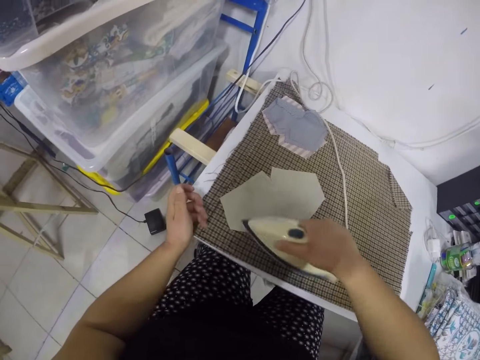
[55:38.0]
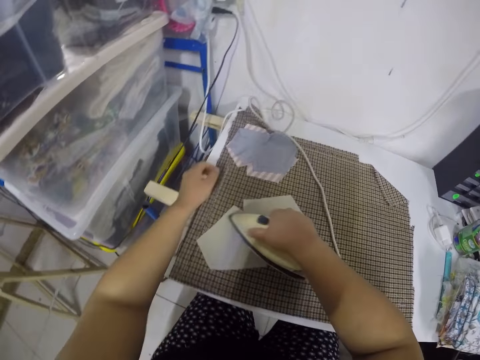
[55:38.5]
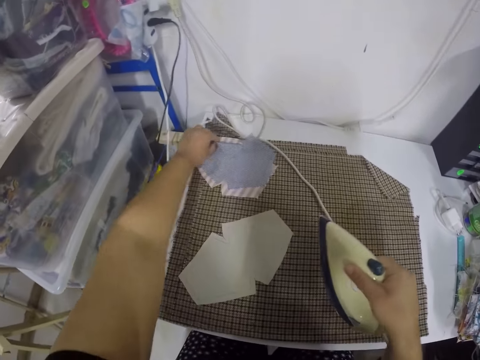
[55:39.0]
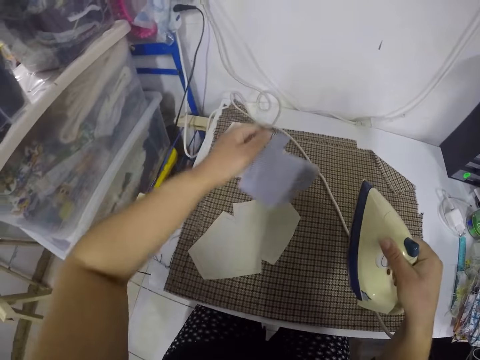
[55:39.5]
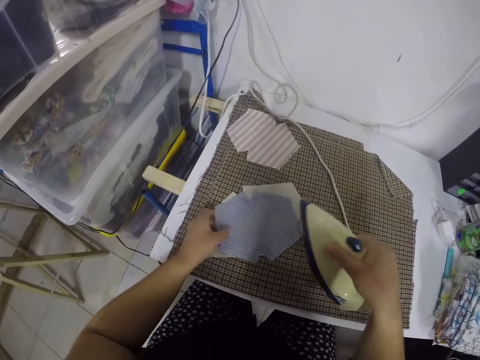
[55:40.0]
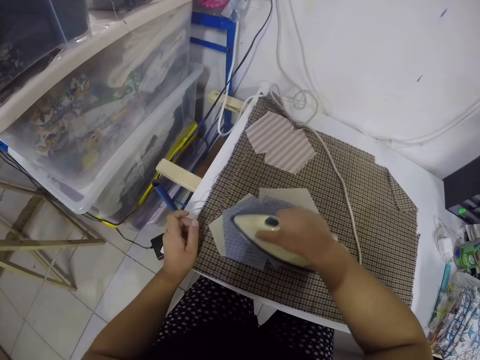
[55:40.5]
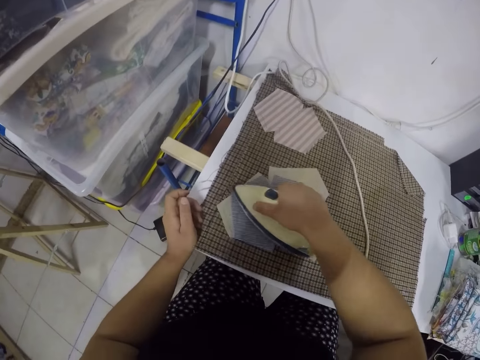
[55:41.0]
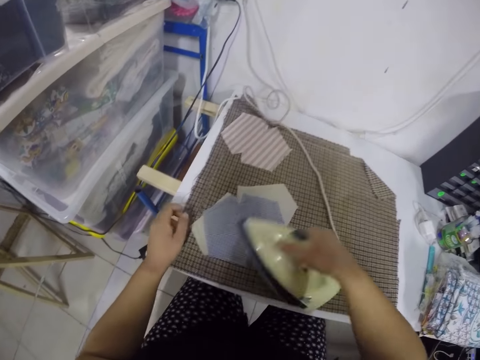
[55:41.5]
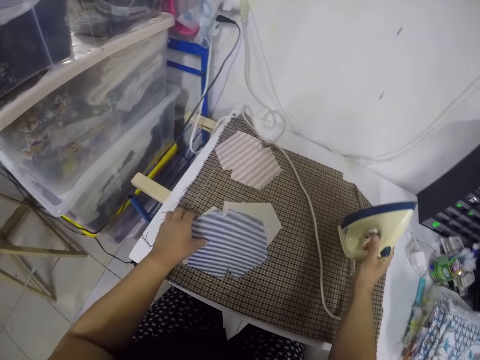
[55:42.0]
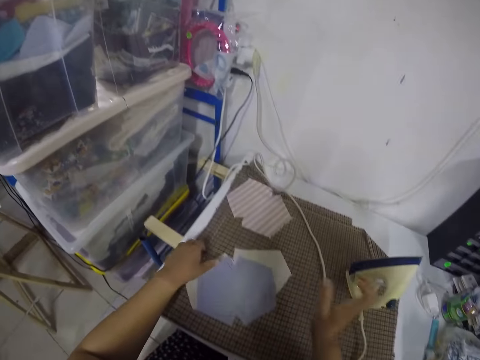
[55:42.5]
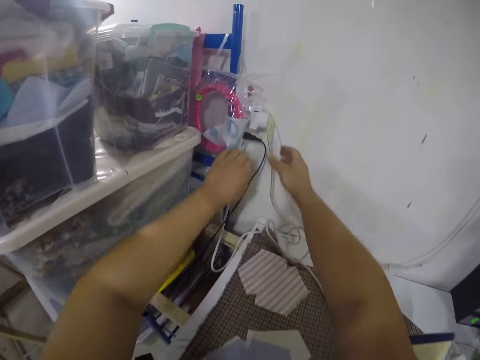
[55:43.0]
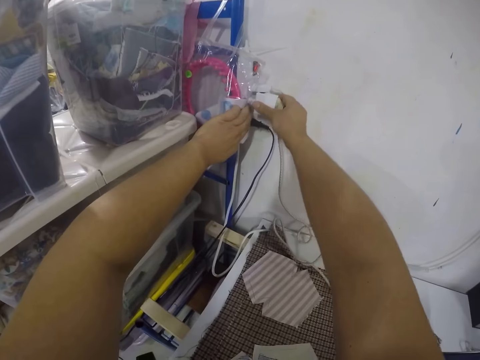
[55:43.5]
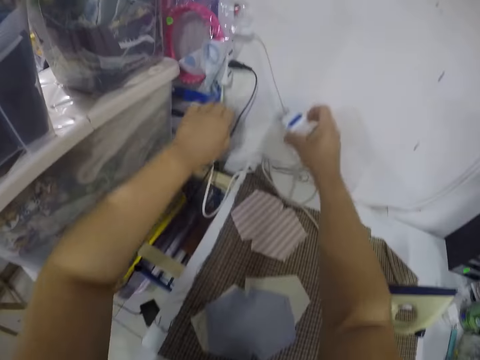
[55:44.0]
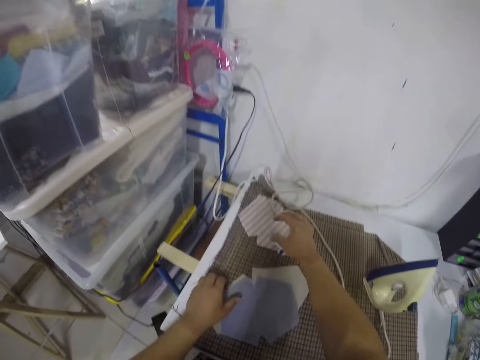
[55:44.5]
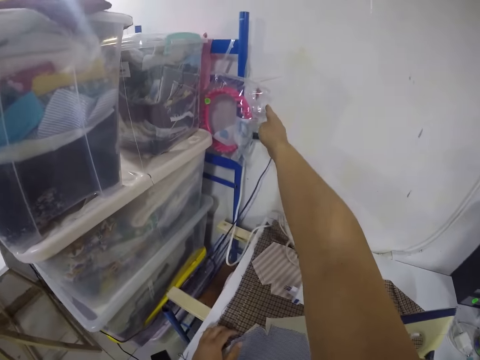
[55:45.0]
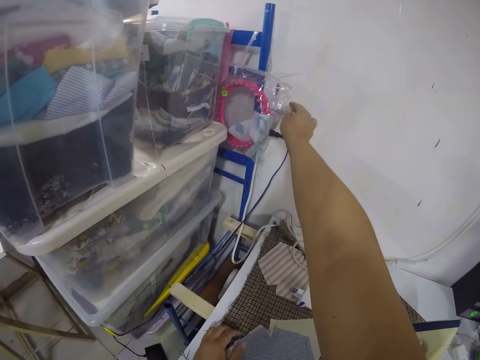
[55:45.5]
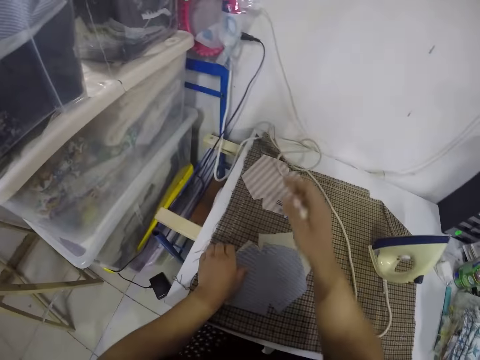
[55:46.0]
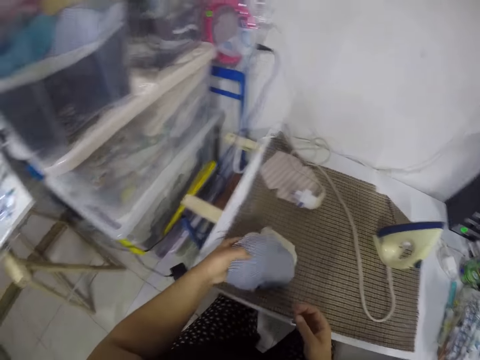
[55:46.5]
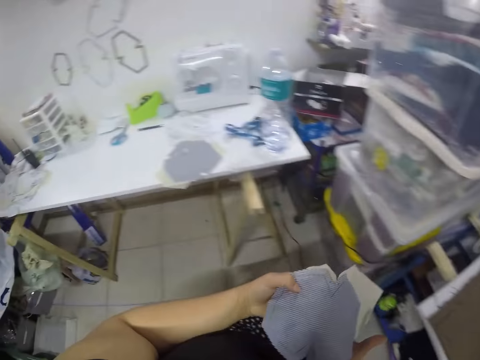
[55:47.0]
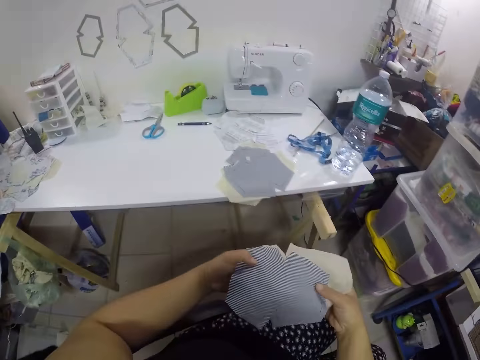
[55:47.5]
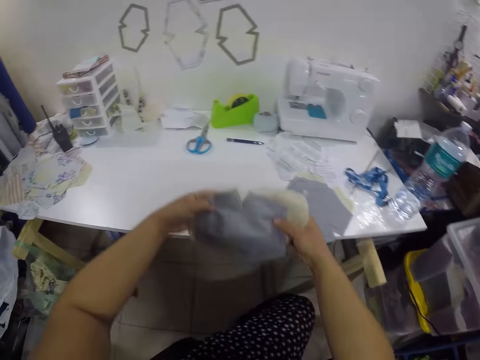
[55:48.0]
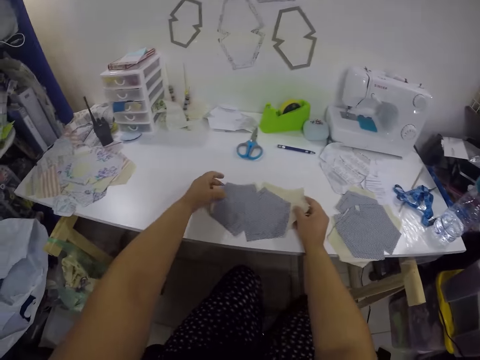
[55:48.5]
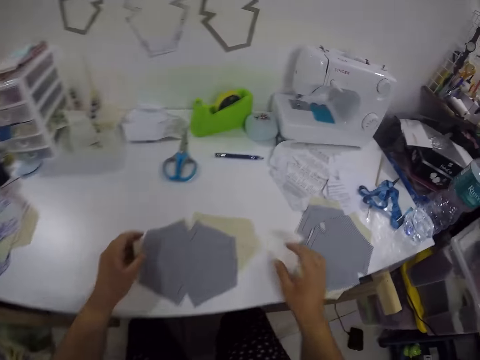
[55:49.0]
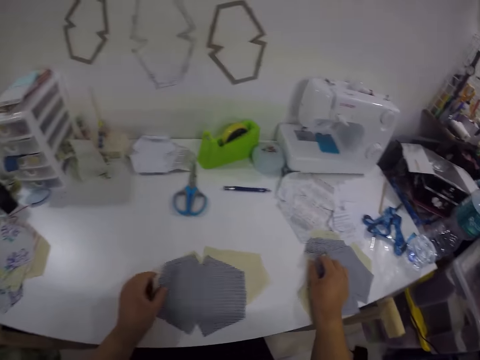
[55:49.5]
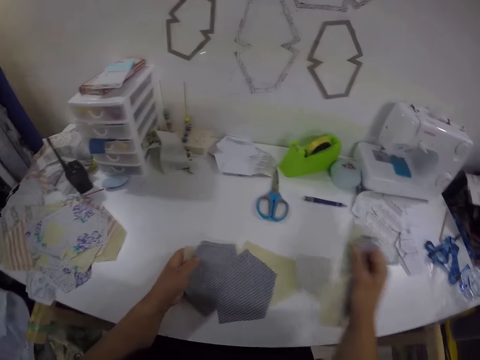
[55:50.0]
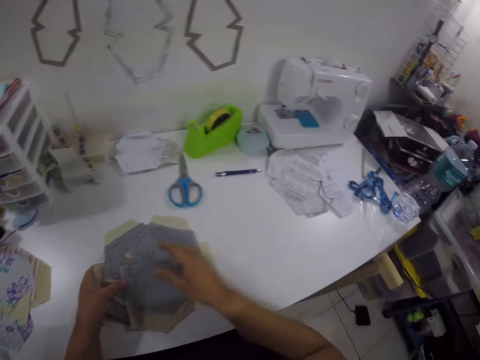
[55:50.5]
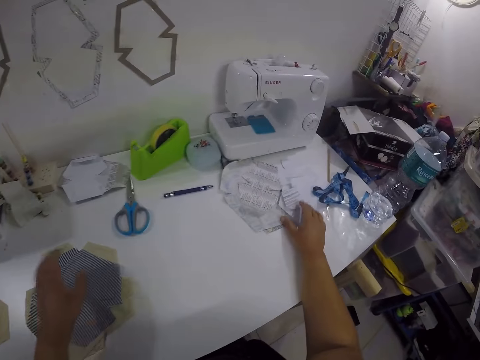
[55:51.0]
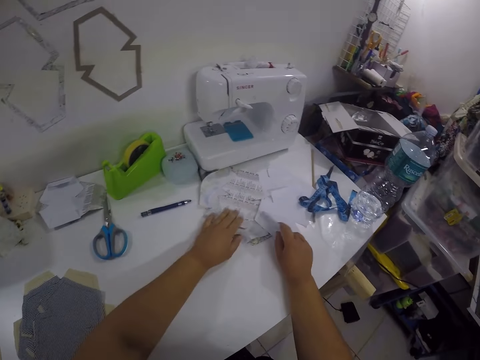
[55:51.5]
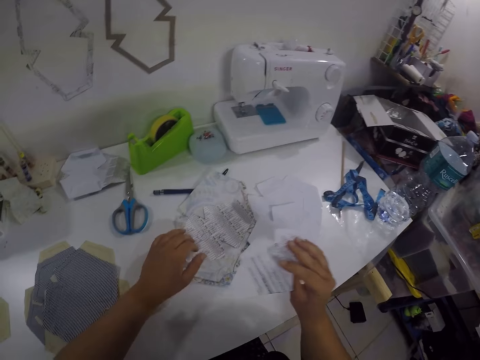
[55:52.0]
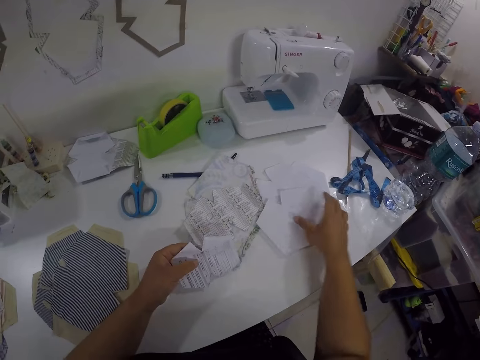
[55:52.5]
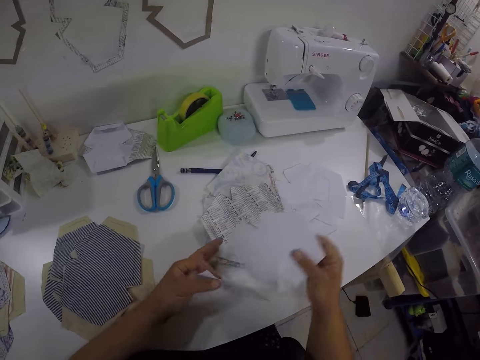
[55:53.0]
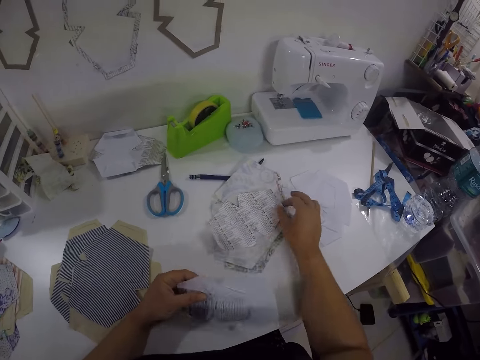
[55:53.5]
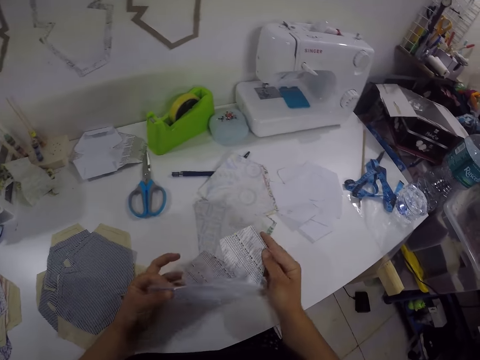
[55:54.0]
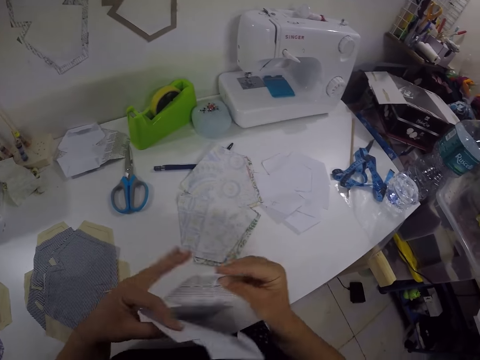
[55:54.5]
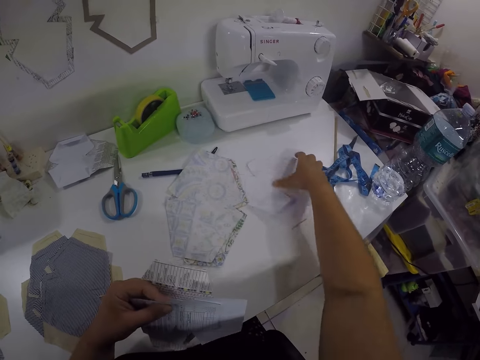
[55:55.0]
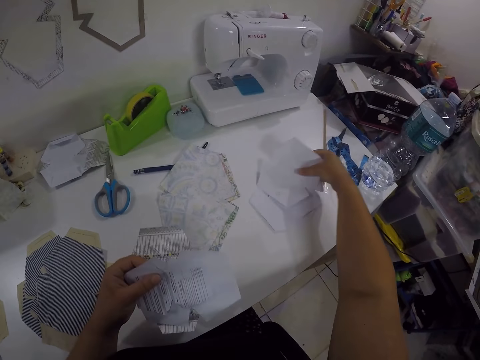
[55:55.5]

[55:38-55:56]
The camera wearer takes the cloth from the cloths on the pressing board with her left hand. She lays the cloth on the cloths on the pressing board with both hands. She presses the cloths on the pressing board with the iron in her right hand. She drops the iron on the pressing board with her left hand. She removes the iron plug from the extension socket with her left hand. She places the cable on the table. She switches off the extension socket on the wall with her right hand. She touches the socket. She takes the cloth from the pressing board with her left hand. She moves the pieces of cloth. She drops the cloths on the table with both hands. She takes the cloths on the table with her right hand. She drops the cloth on the cloths on the table with her right hand. She moves the pieces of cloth. She moves some papers on the table with her hands. She picks up the pieces of paper from the table. She arranges the papers with both hands. She moves the pieces of paper on the table. She picks up the pieces of paper from the table.

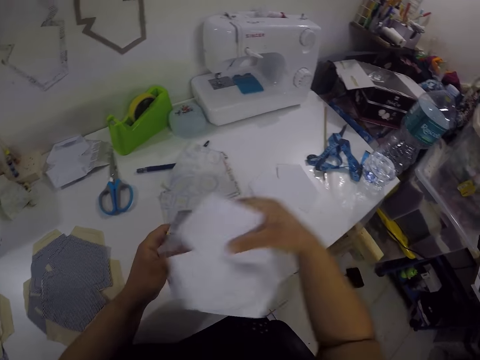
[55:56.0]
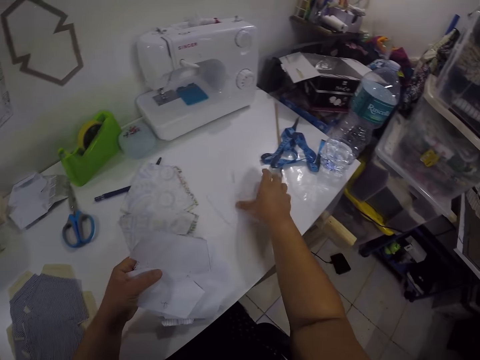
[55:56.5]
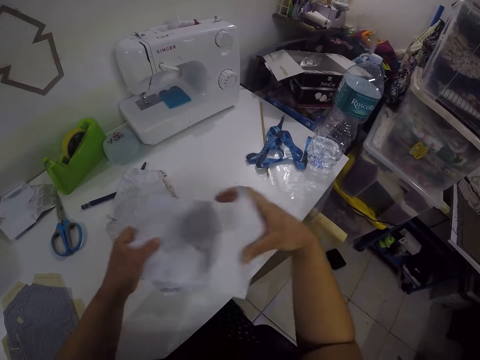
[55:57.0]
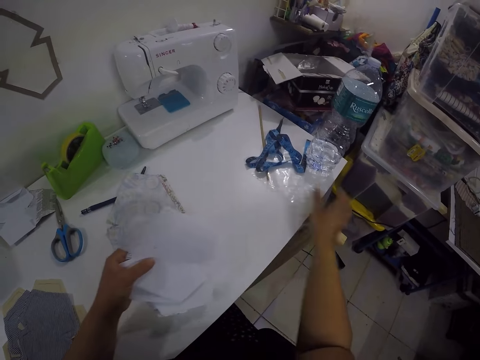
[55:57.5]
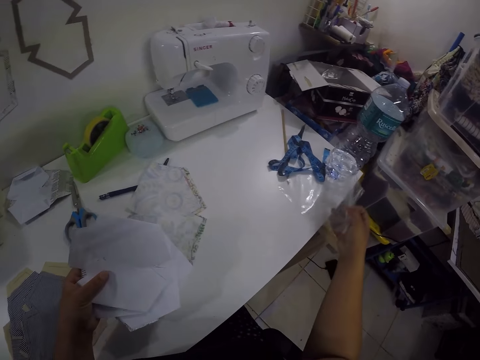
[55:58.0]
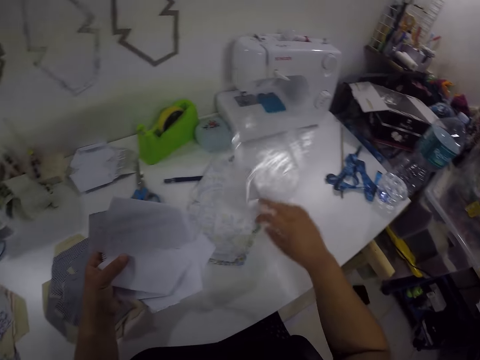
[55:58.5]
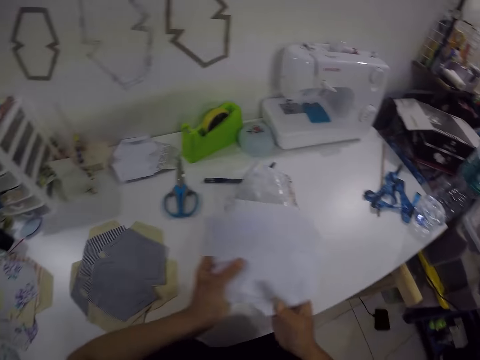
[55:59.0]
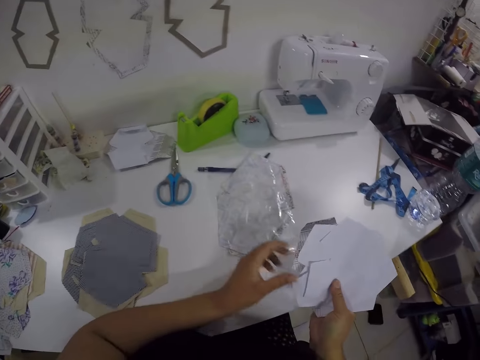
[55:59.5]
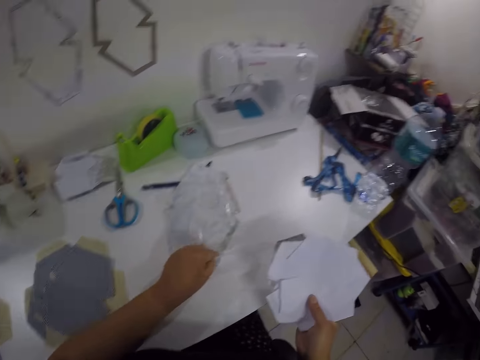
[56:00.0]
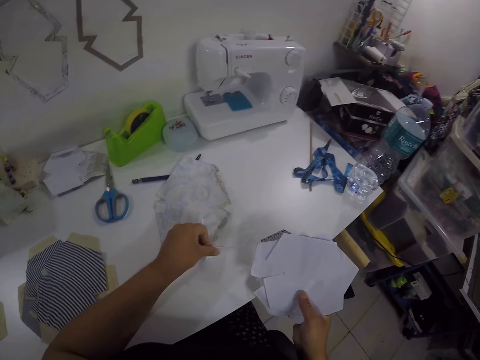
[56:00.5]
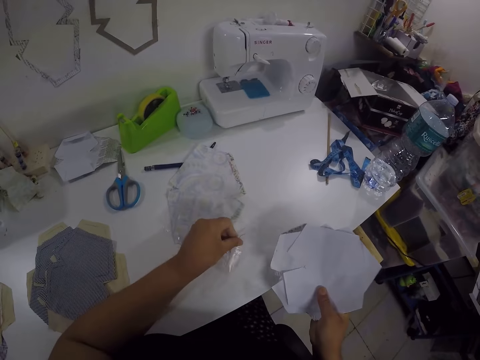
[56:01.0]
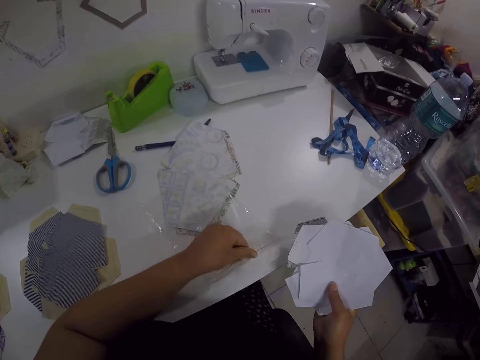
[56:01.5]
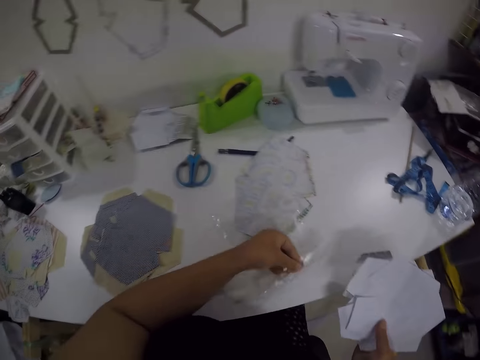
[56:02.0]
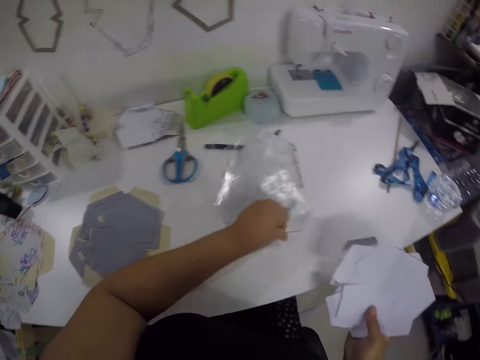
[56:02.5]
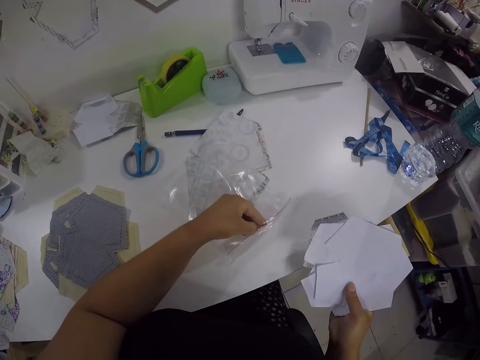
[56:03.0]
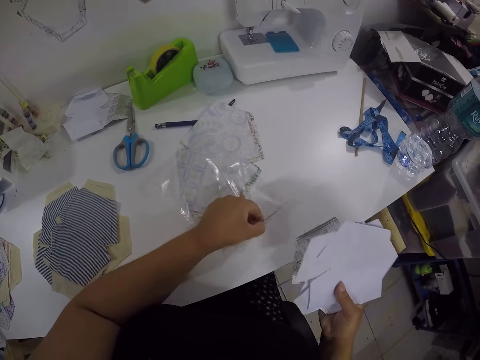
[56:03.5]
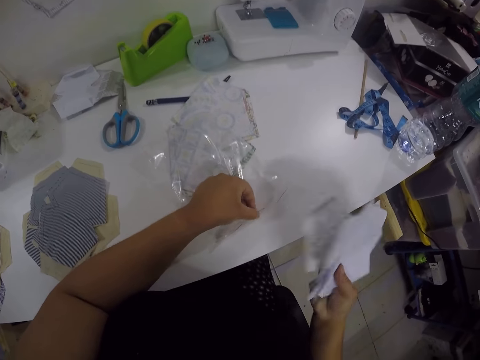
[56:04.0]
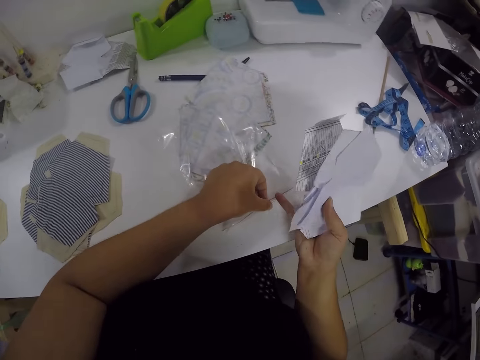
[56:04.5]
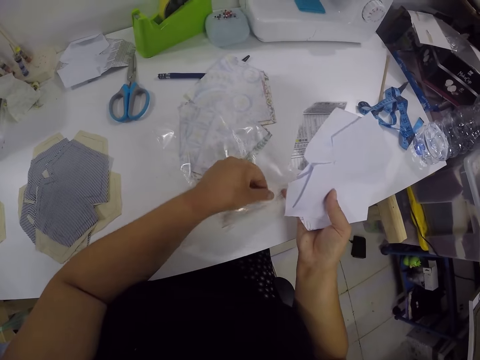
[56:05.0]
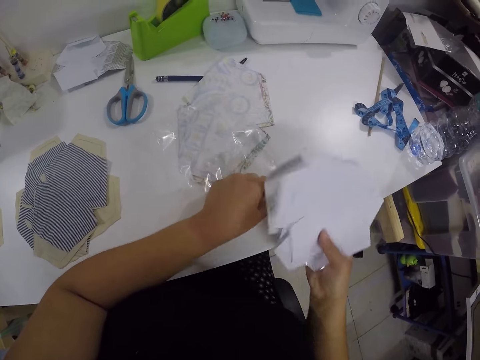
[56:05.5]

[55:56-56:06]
The camera wearer takes a ziploc bag from the table with her right hand. She drops the ziploc bag on the table with her right hand. She moves the pieces of paper. She opens the ziploc bag with her left hand. She opens the ziploc bag with both hands.
